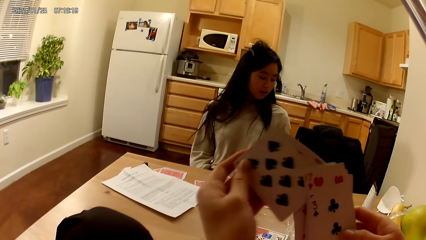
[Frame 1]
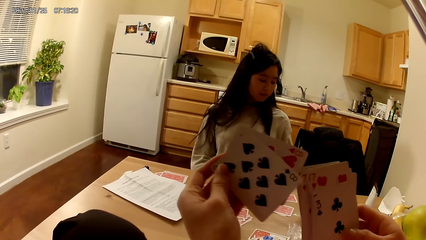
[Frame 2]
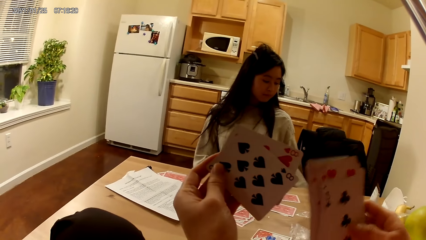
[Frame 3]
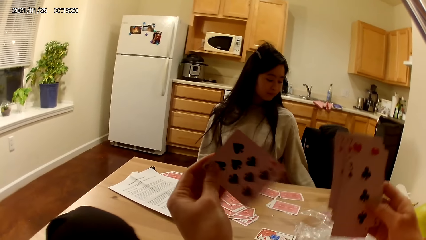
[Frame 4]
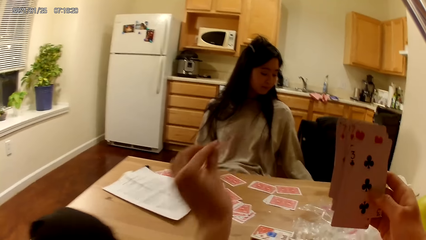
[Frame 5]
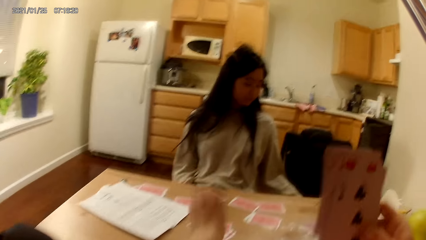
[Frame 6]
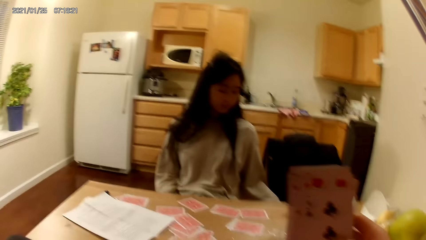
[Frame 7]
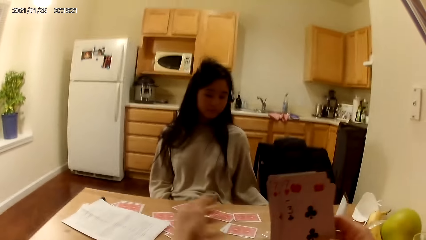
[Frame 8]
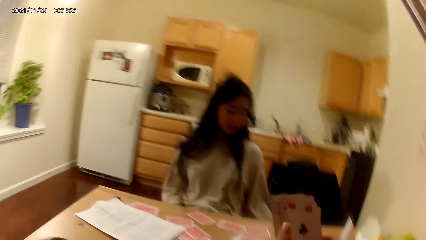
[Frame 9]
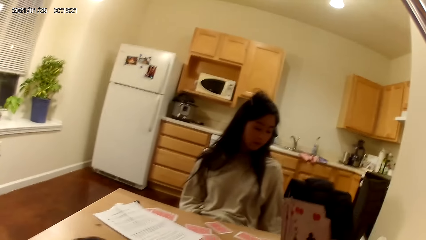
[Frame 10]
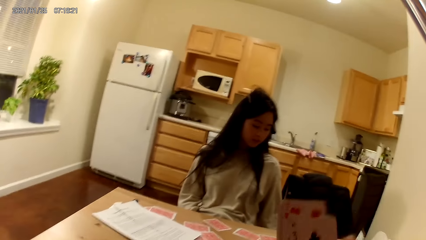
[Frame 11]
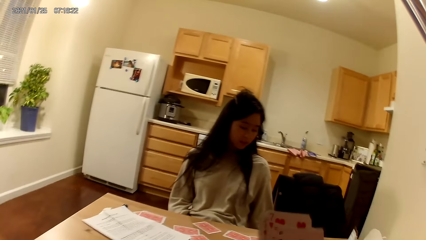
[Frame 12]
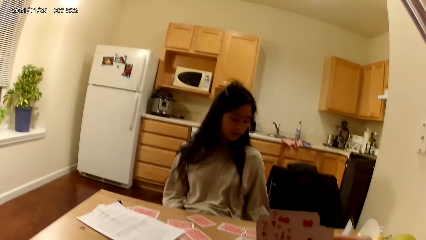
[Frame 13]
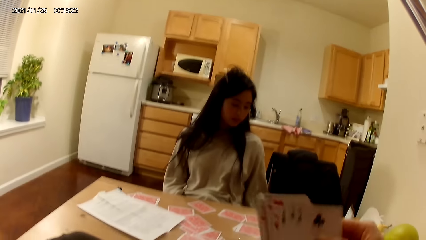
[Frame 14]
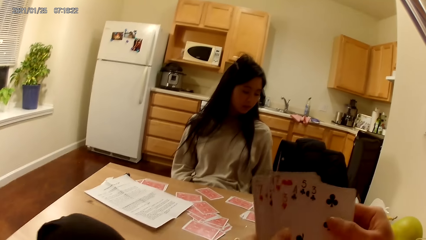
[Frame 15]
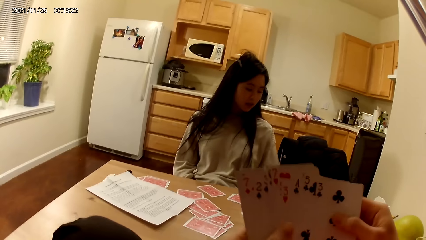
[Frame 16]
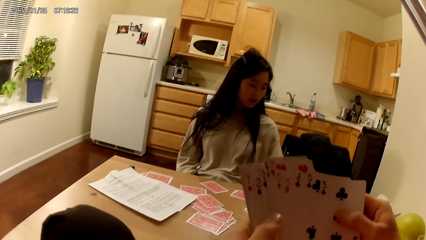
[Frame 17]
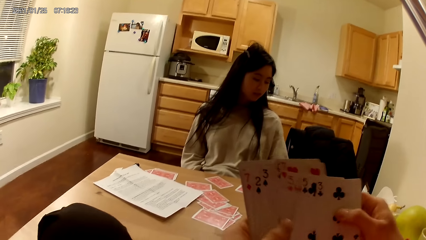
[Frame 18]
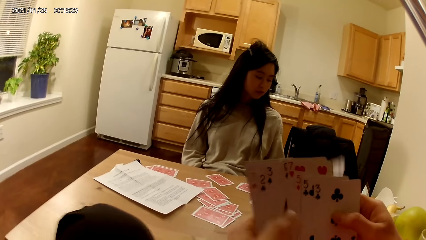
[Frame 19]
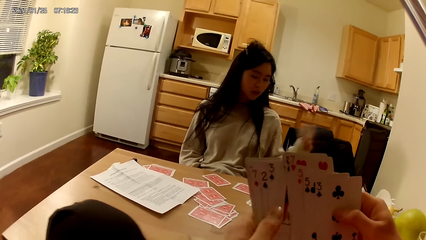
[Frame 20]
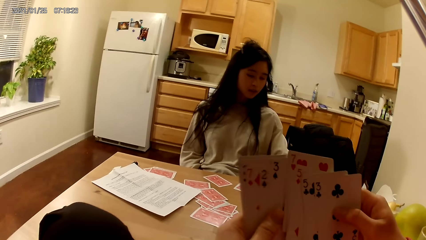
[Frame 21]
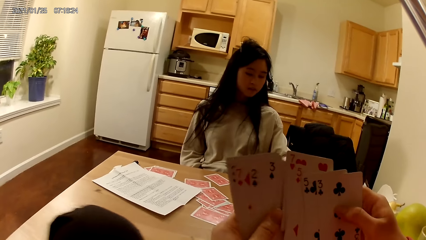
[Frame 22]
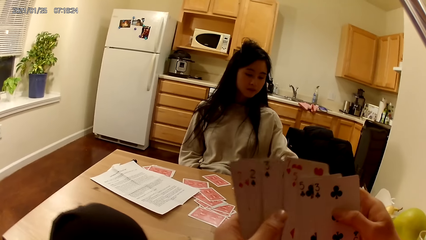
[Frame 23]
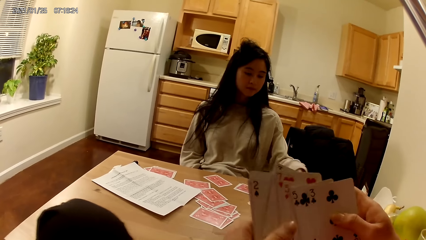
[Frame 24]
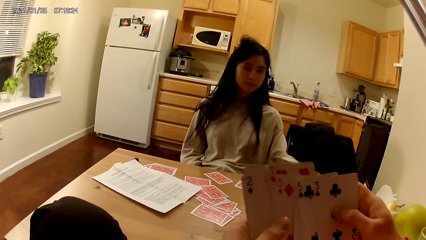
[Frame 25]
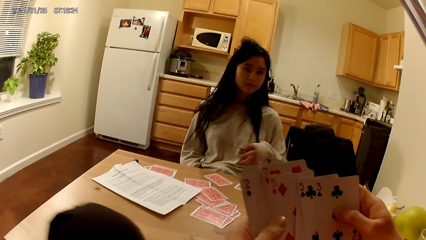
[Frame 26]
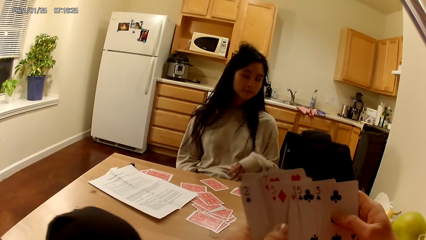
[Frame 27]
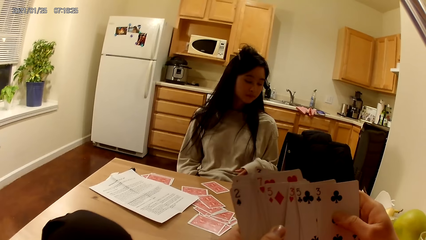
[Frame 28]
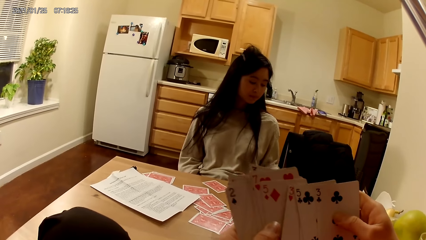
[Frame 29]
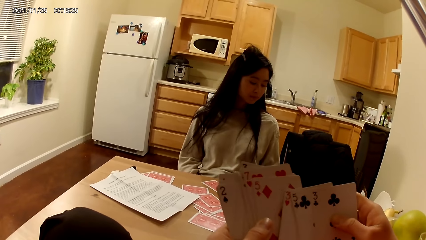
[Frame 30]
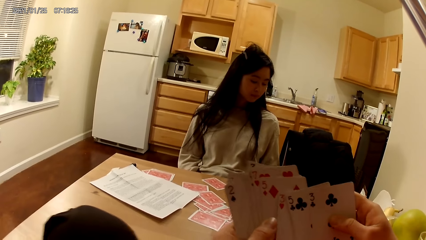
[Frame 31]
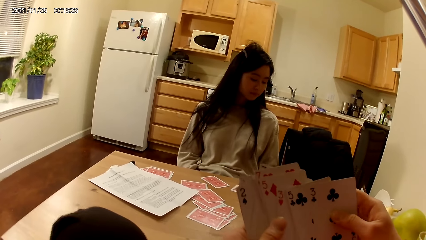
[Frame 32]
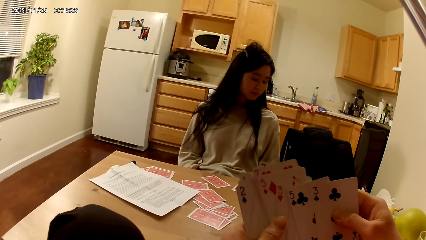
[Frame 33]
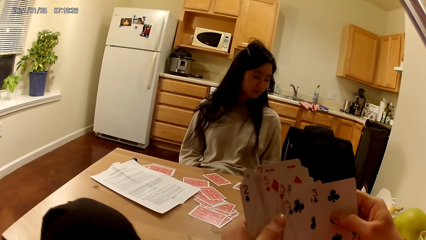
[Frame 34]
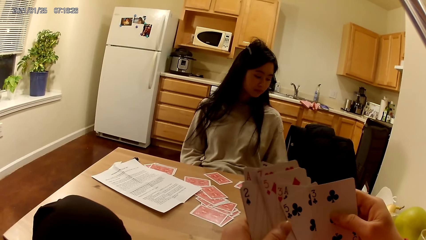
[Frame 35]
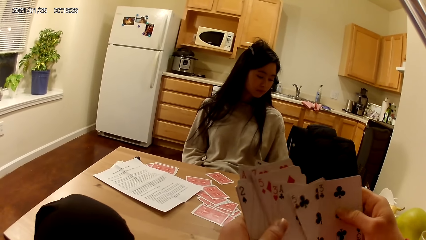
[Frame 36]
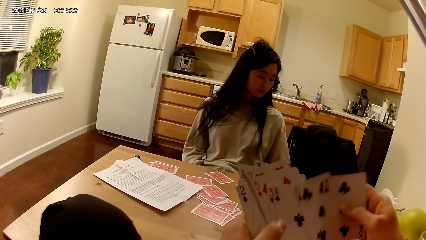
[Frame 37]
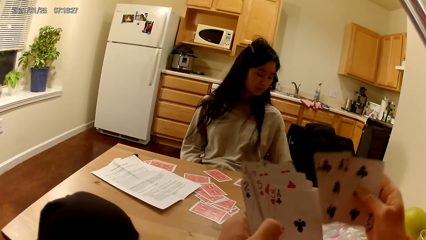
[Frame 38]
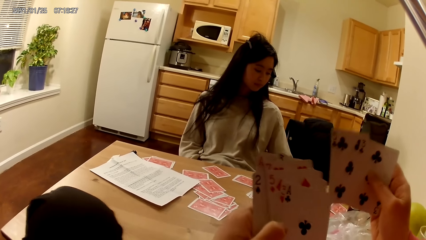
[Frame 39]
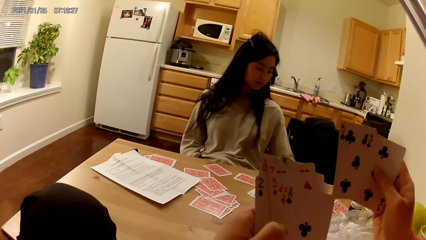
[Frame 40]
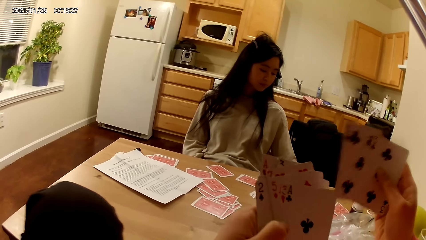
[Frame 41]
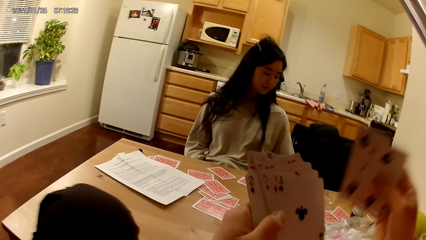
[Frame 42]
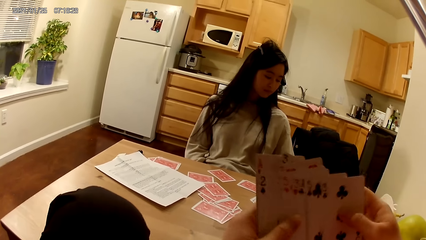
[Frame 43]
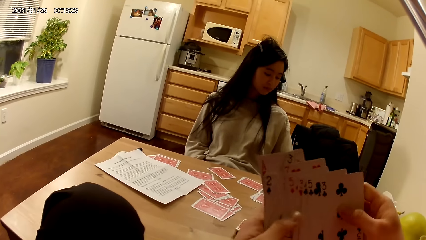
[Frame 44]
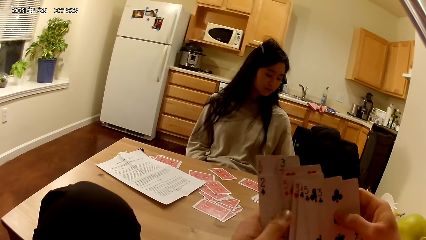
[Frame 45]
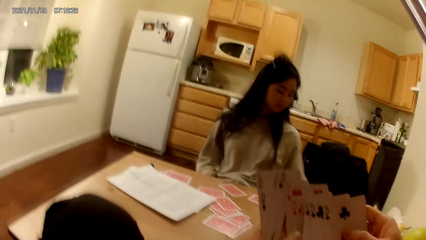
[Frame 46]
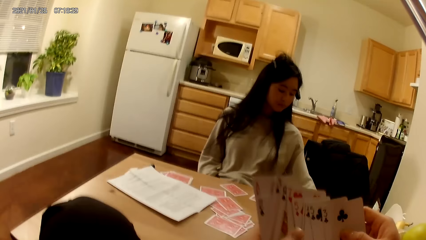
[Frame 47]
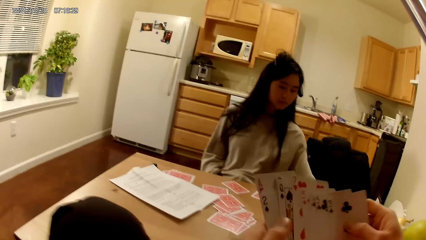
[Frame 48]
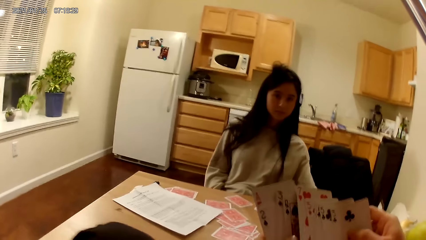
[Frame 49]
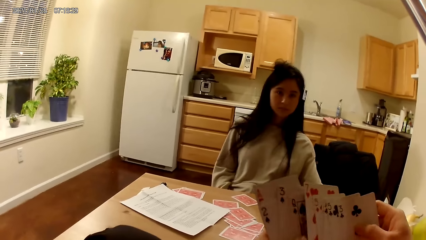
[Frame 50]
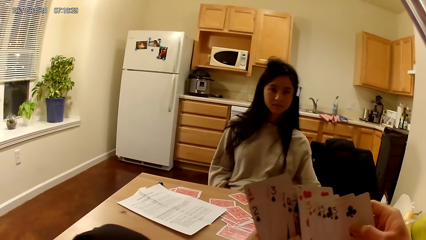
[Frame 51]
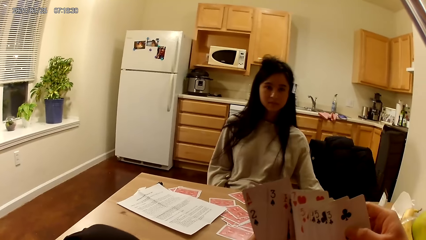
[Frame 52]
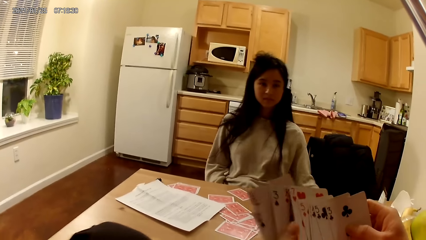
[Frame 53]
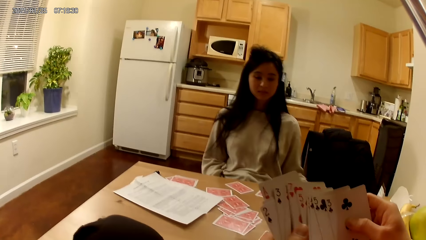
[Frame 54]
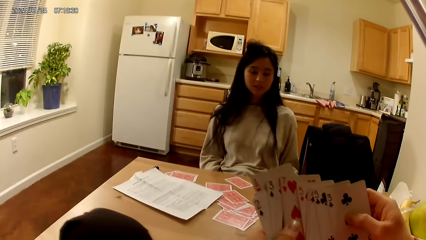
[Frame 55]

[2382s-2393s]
The camera wearer places two cards on the dining table with her left hand. She holds playing cards with her hands. The woman moves a hand and touches the card on the table with her left hand. The camera wearer holds the playing cards with her hands.

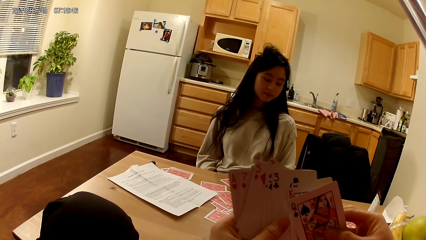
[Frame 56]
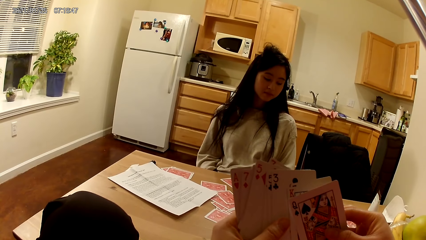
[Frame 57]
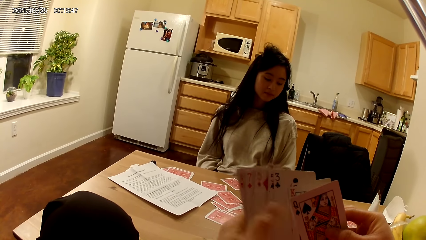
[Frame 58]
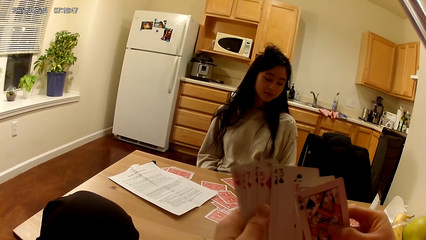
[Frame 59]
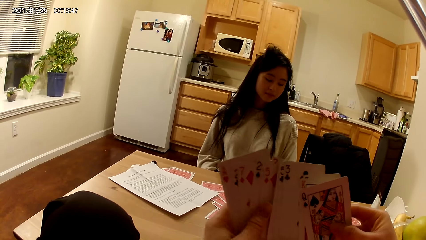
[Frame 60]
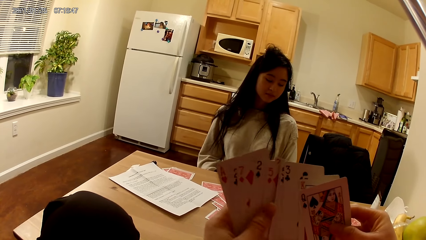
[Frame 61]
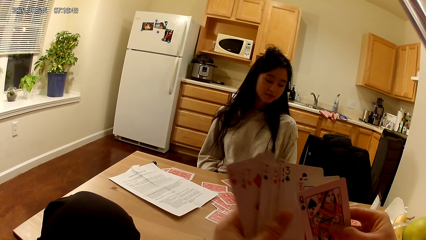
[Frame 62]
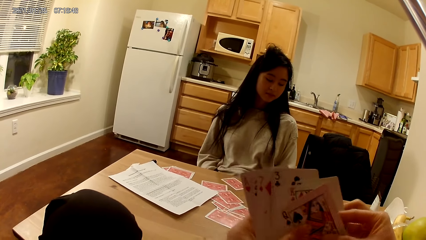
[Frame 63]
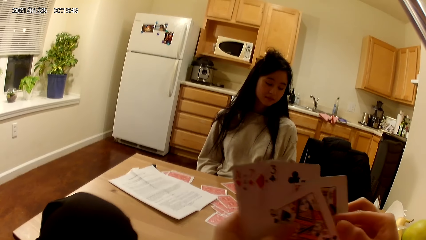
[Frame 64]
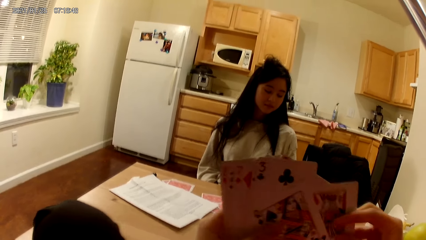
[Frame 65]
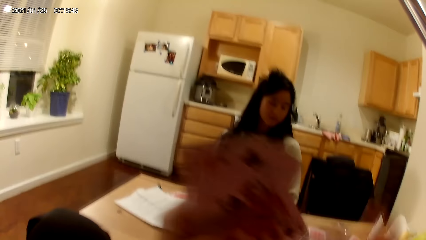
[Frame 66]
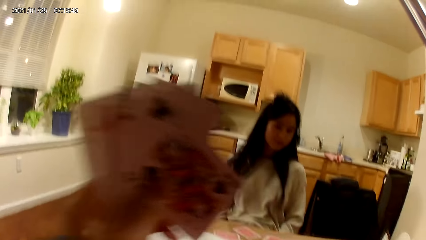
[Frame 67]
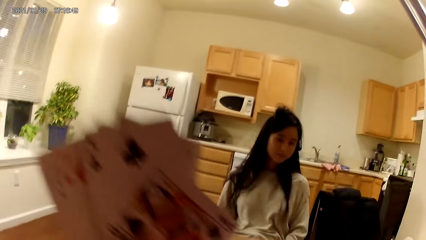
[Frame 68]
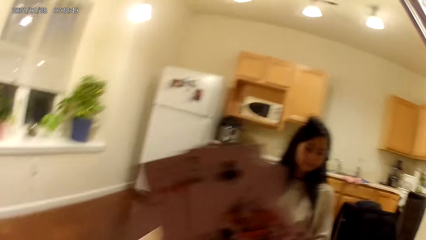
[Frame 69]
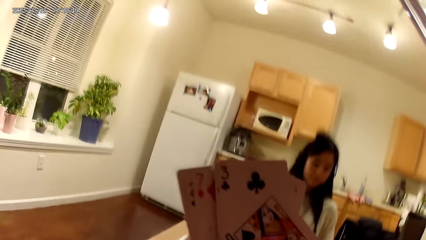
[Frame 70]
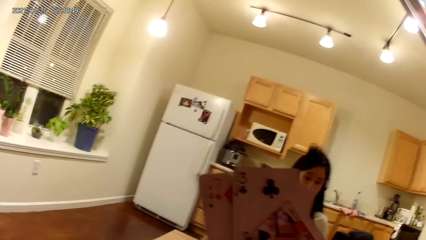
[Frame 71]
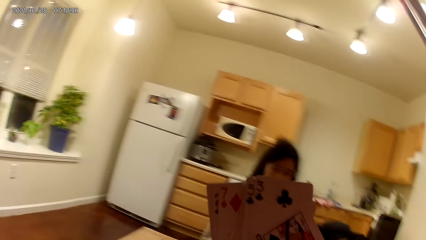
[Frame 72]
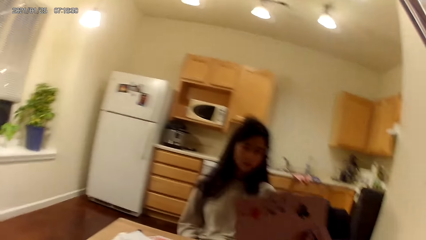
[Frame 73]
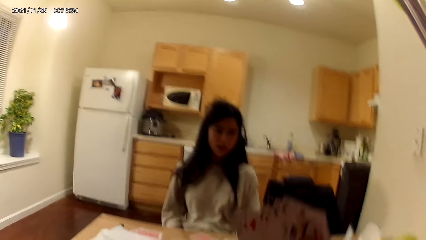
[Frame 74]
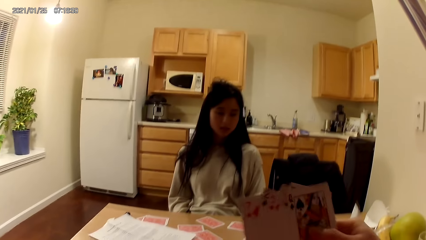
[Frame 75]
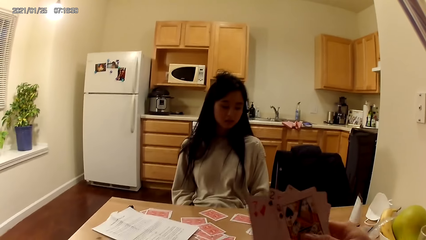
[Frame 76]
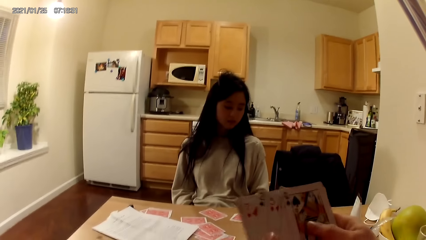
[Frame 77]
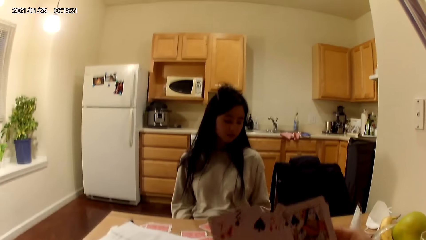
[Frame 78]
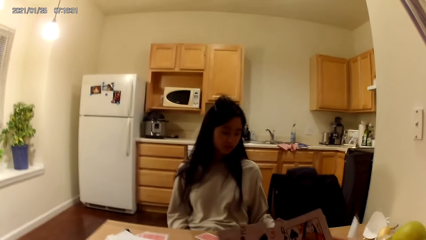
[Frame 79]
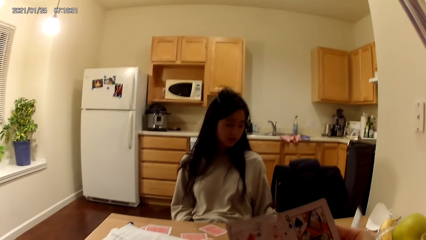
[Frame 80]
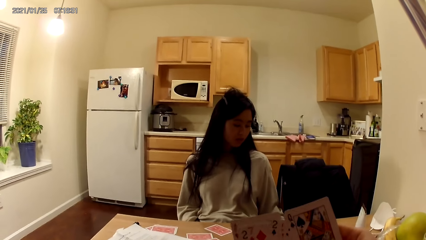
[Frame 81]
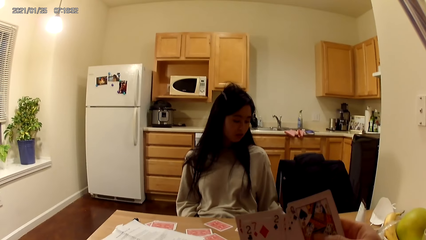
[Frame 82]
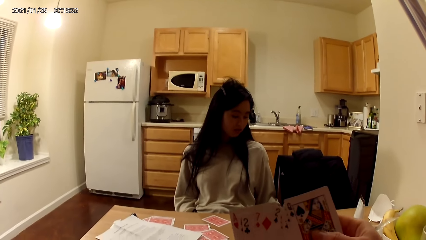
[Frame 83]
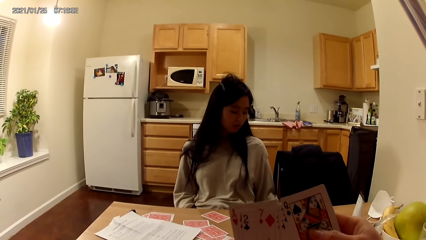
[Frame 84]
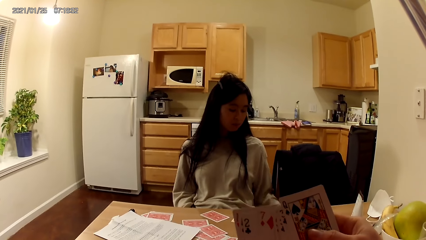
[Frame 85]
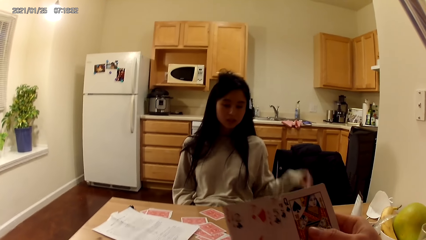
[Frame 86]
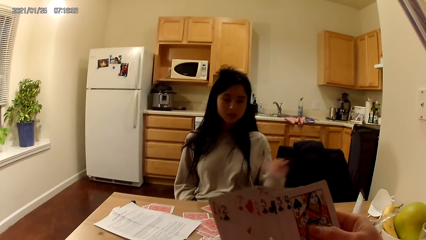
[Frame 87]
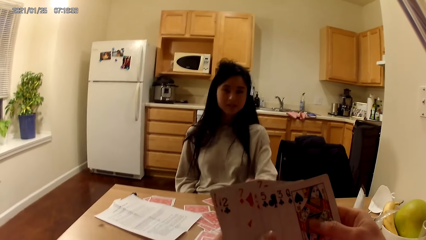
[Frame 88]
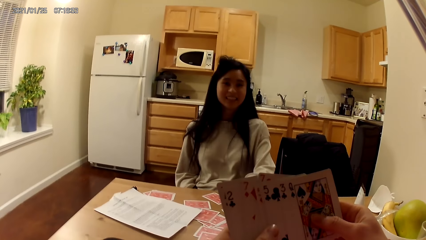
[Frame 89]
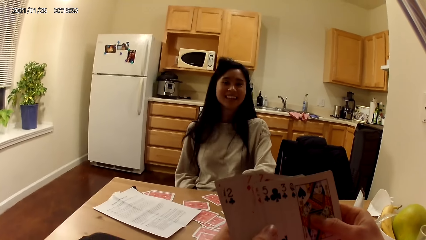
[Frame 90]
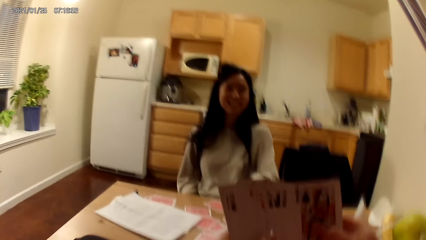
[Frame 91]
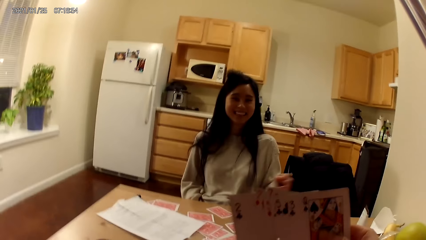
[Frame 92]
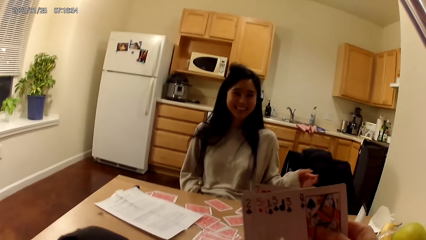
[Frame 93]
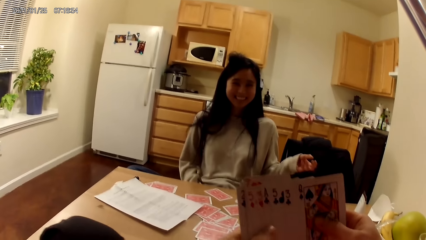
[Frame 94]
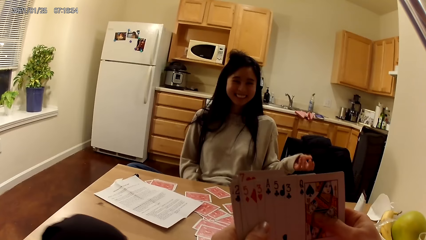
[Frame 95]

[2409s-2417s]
The camera wearer places another card on the dining table with her right hand. She holds up playing cards with a hand. She shuffles the cards in her hands. She holds the playing cards with her hands. The woman moves a hand and places another card on the dining table with her left hand.
